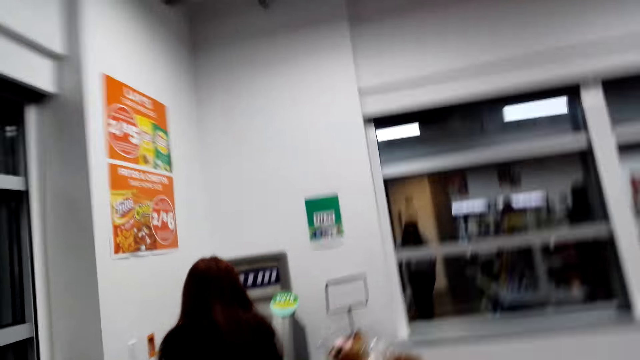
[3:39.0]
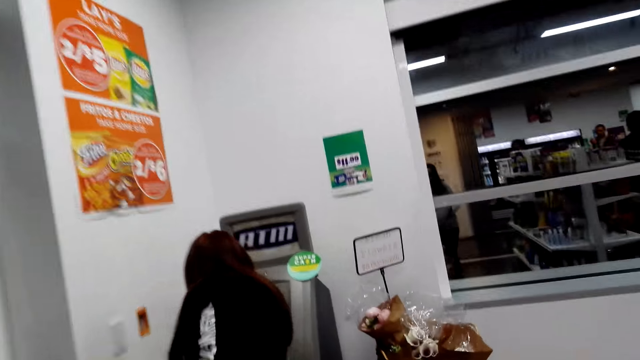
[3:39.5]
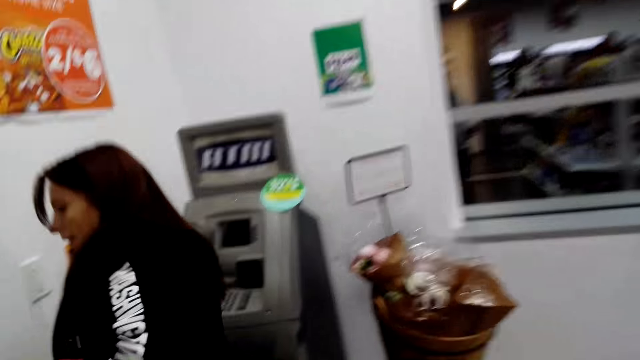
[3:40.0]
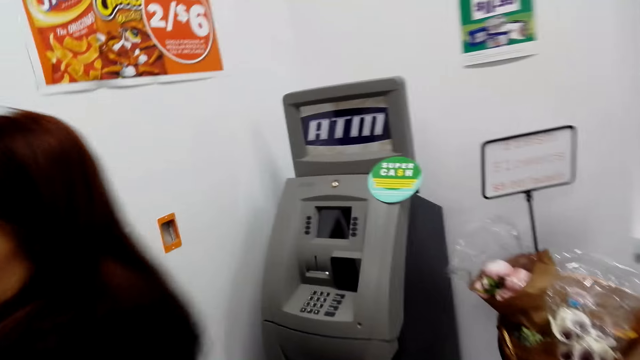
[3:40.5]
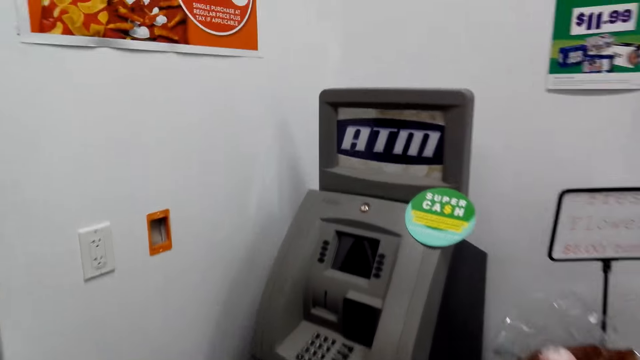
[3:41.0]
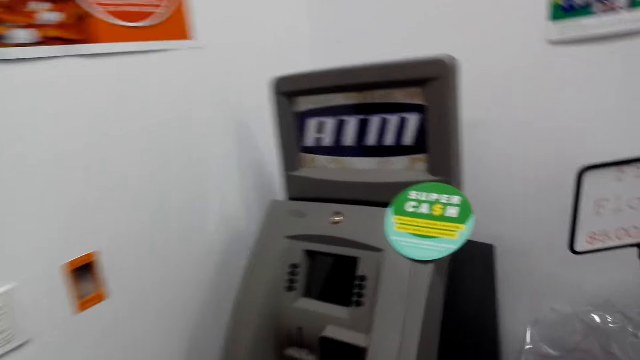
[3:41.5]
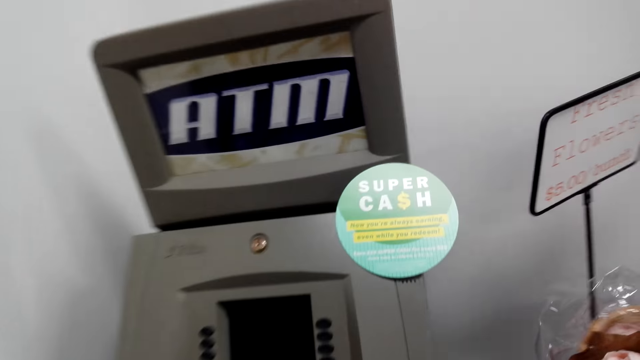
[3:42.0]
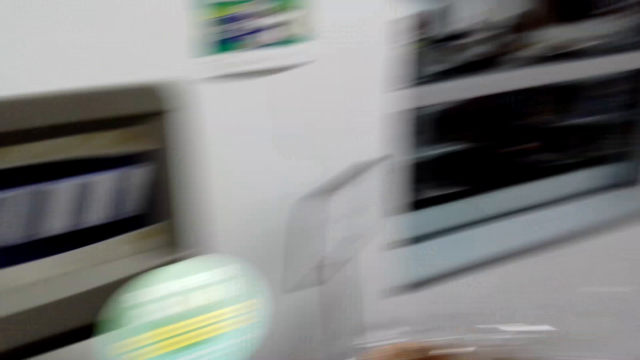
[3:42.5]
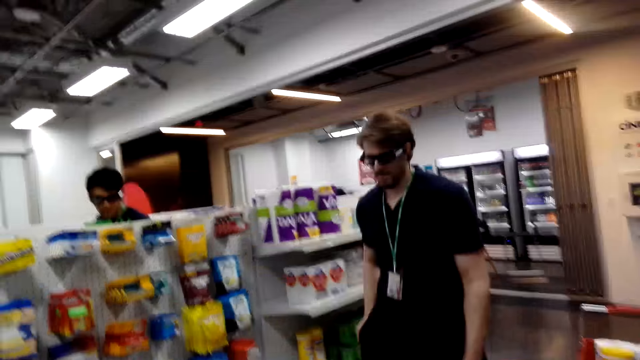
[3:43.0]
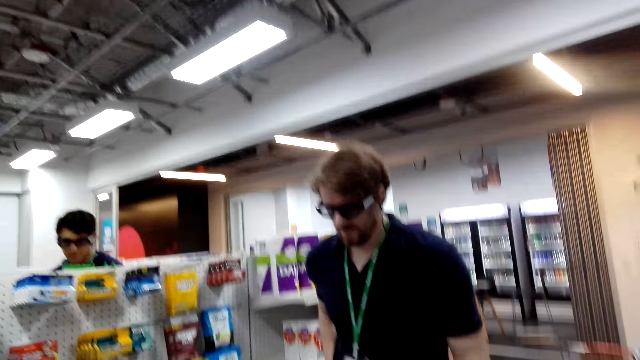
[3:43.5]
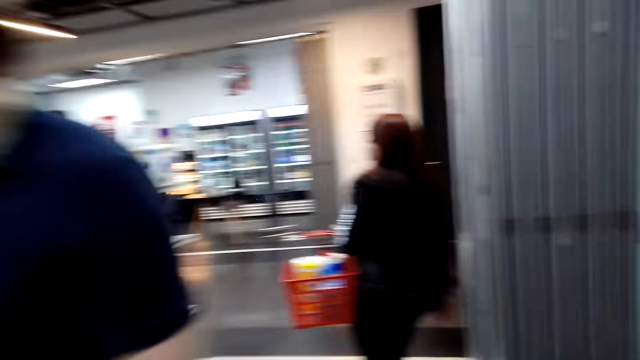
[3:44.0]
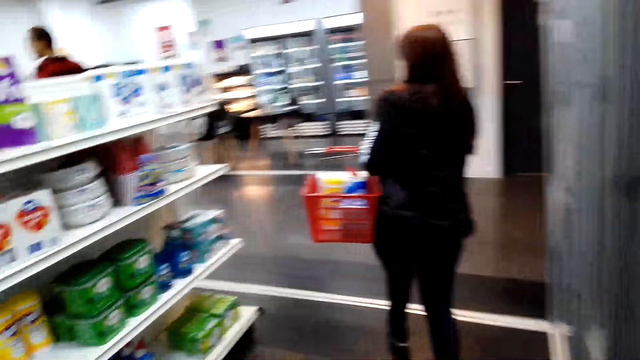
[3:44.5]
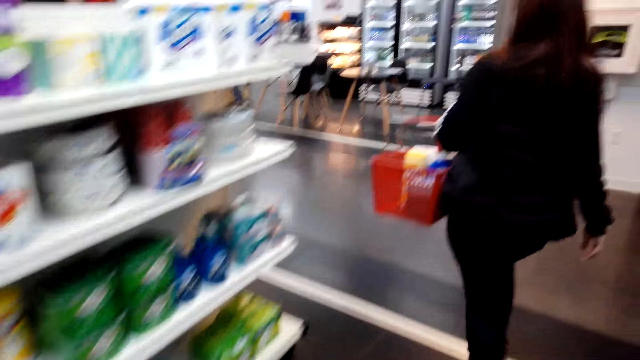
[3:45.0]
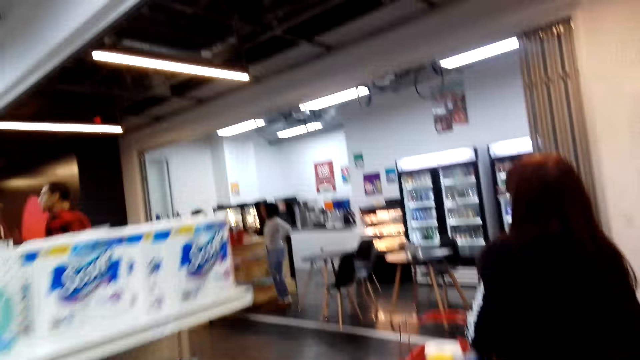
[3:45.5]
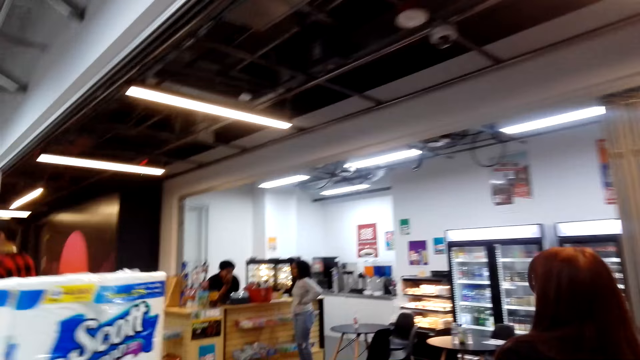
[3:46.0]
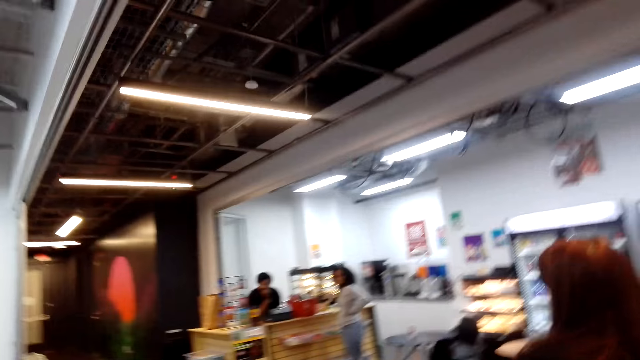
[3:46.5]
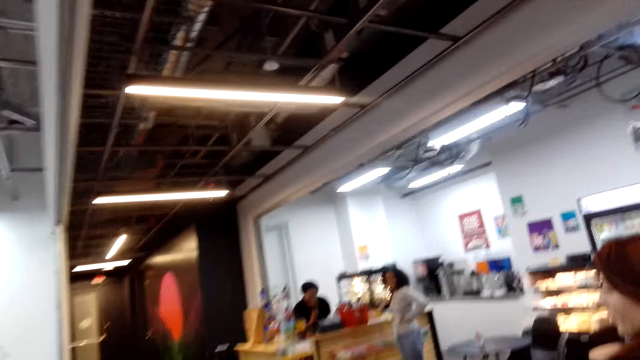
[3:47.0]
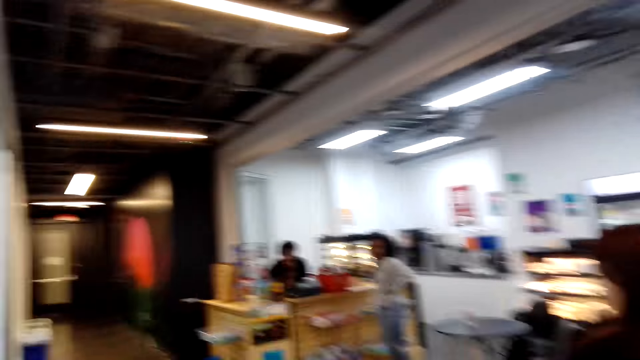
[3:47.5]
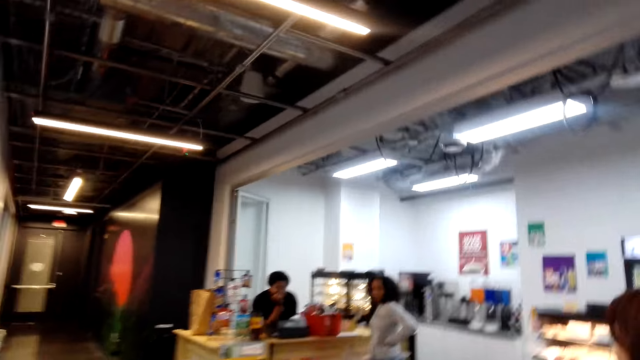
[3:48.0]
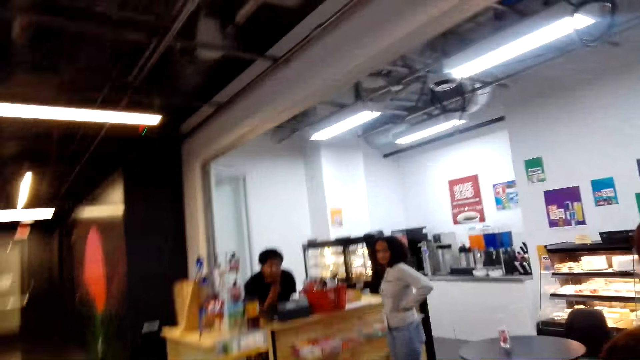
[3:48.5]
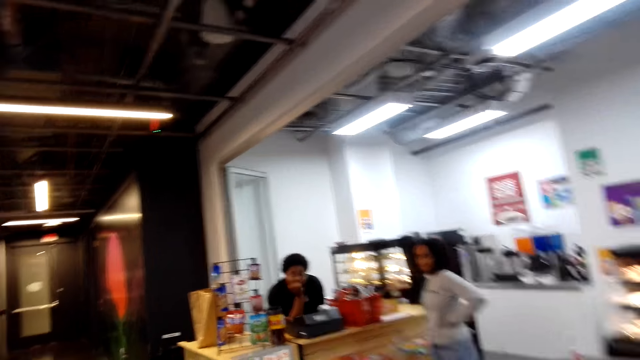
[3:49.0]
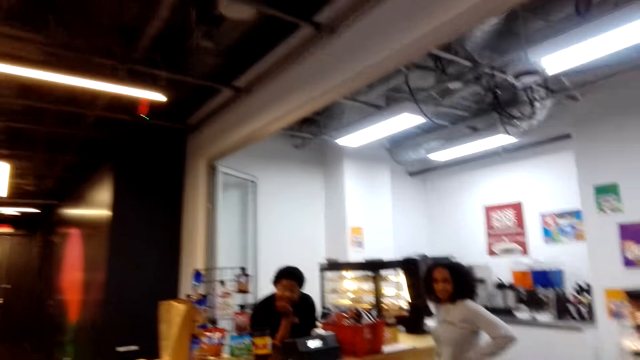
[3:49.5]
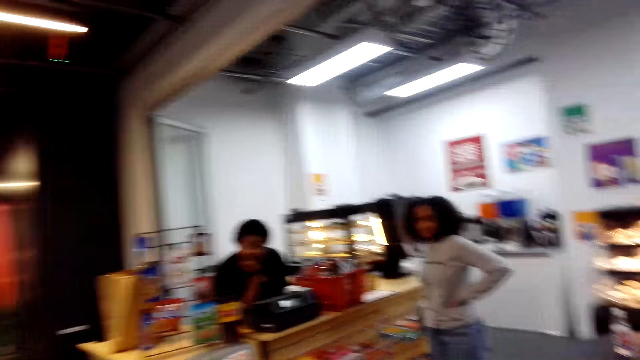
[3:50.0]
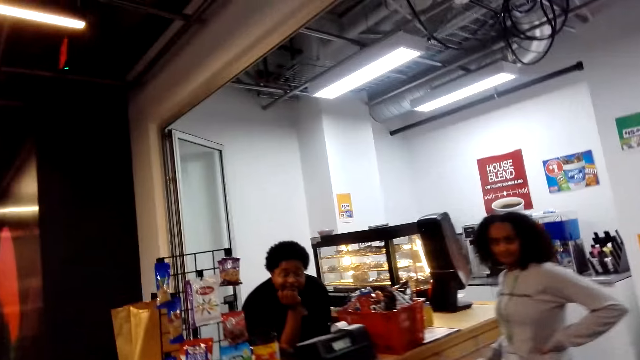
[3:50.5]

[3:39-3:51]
A lady does something. The lady steps forward. The camera wearer steps forward. They look around. A man steps forward. The camera wearer steps forward. The lady steps forward. The camera wearer turns around. They step forward.

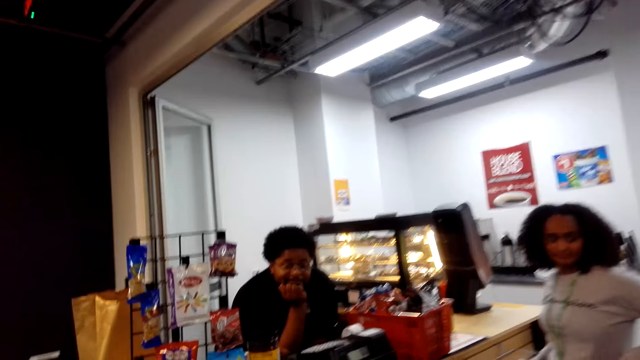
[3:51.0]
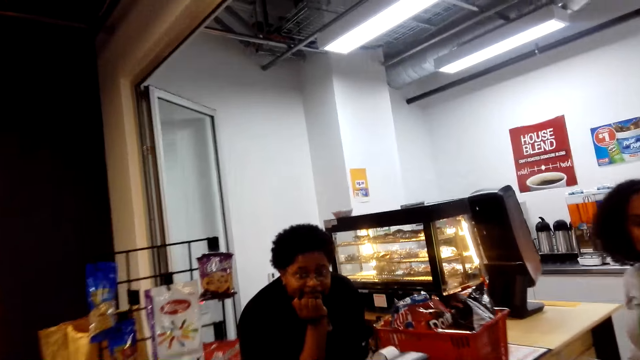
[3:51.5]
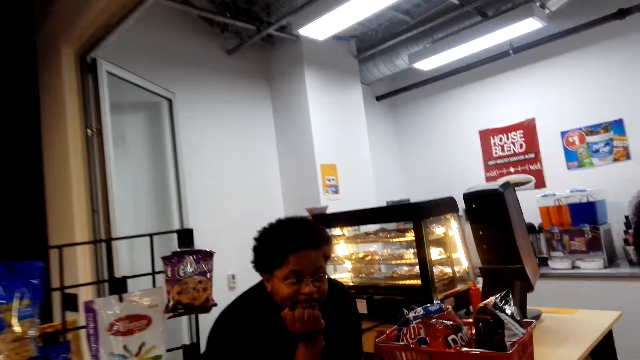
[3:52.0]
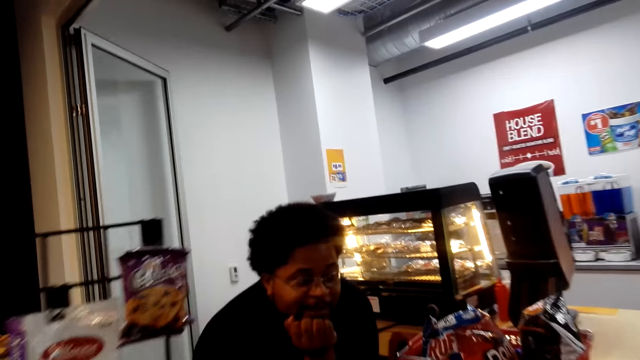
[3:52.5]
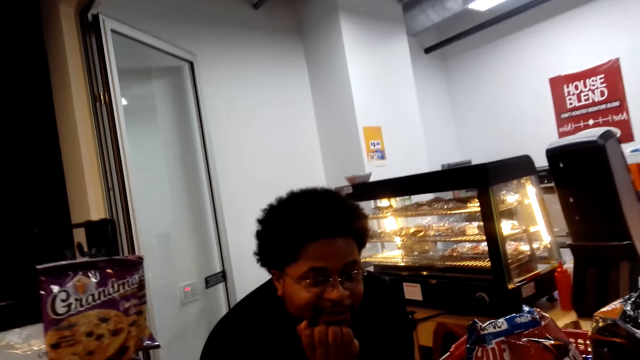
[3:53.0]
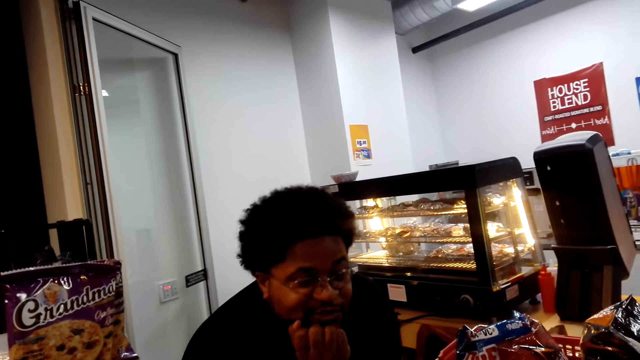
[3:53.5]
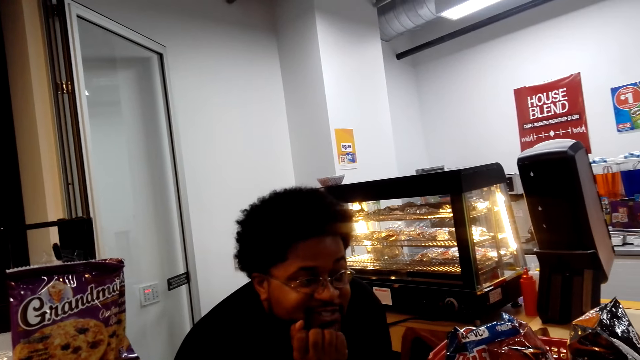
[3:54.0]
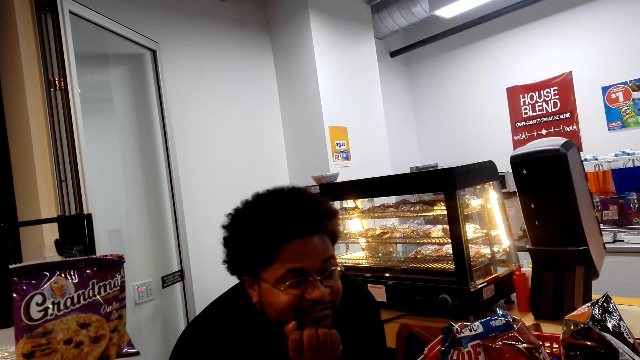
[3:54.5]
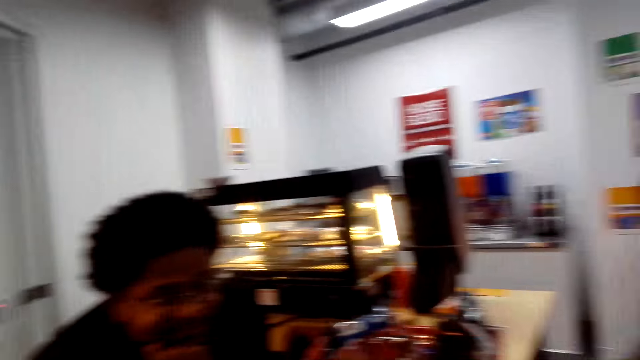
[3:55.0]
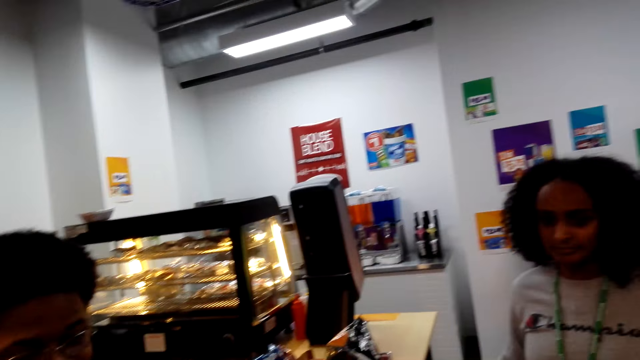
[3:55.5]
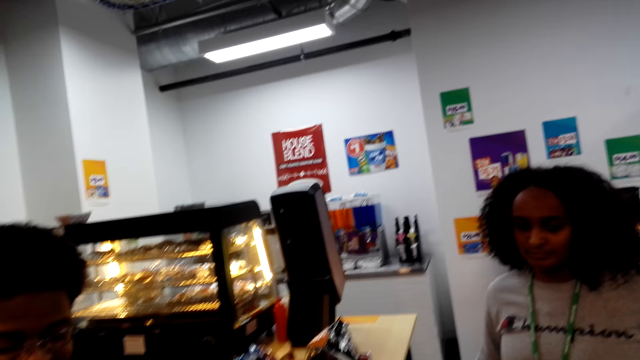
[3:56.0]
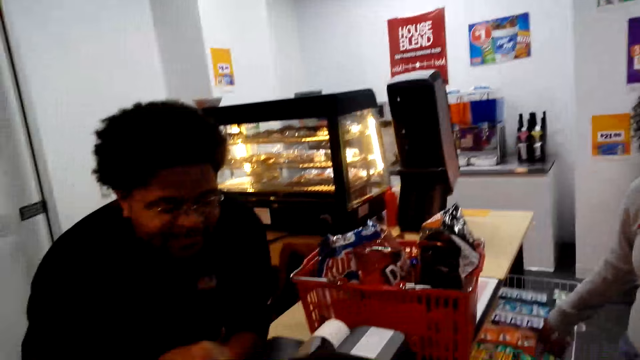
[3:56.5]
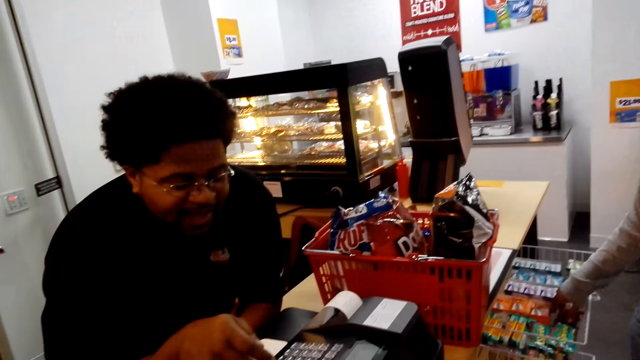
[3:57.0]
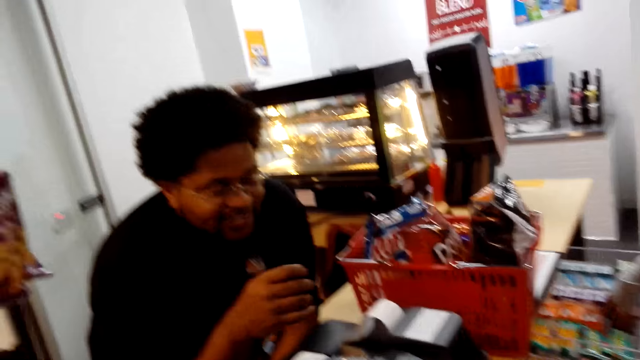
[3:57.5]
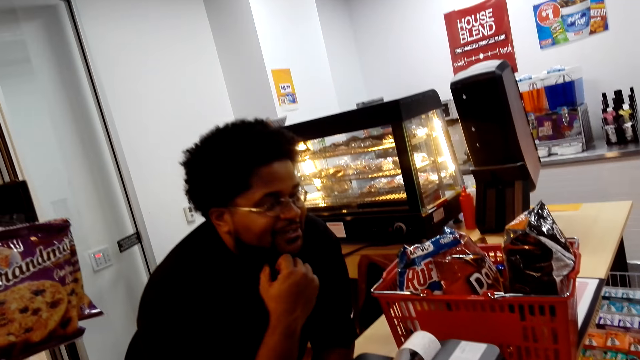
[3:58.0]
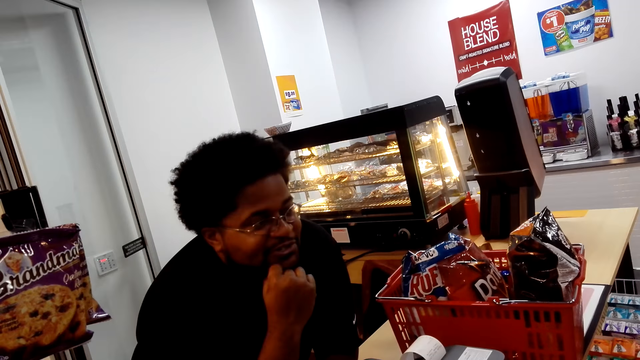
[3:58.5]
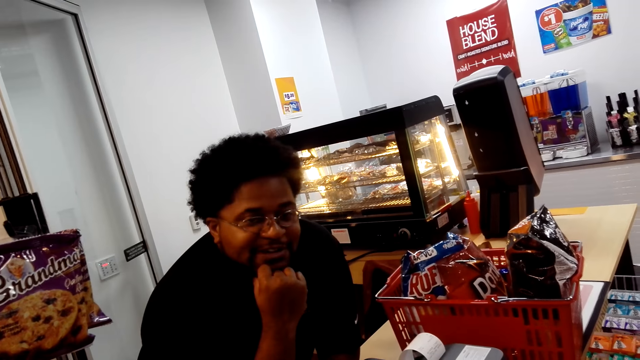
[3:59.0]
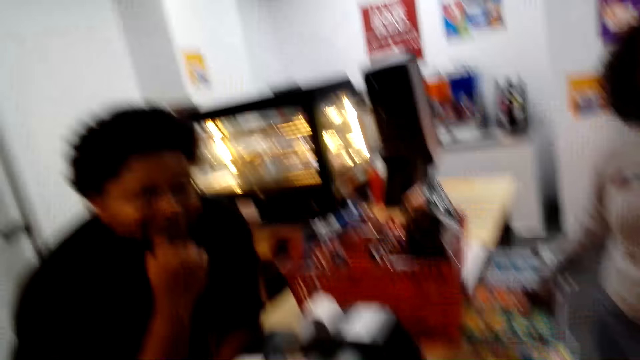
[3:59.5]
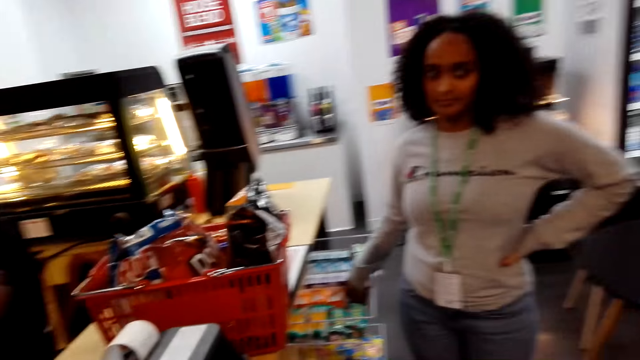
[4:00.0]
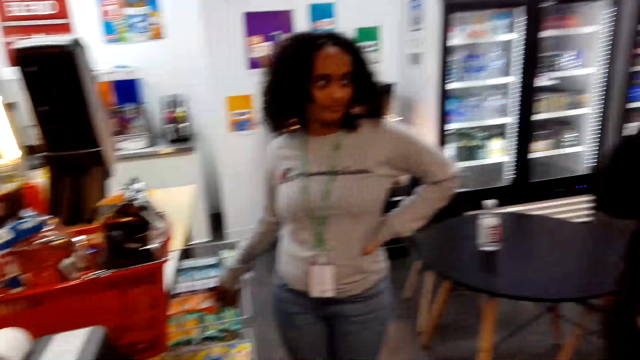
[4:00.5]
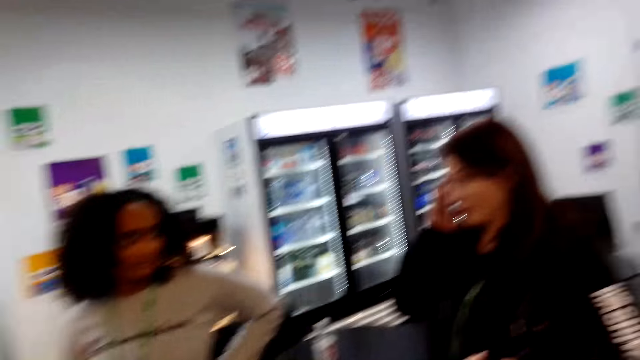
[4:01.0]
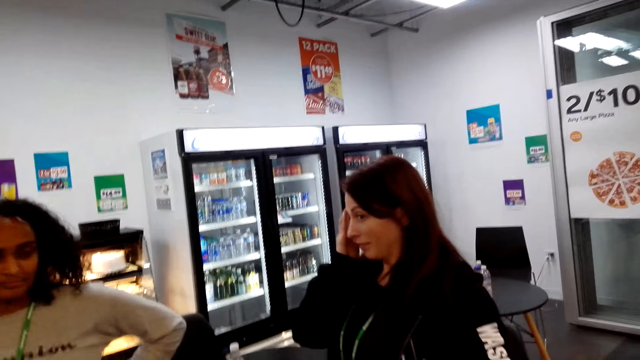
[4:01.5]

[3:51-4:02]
The camera wearer looks at a man. They look around. They look around again. The man operates the machine. The man moves the hand. The camera wearer looks around.
